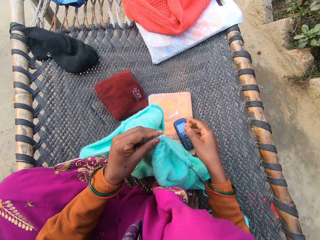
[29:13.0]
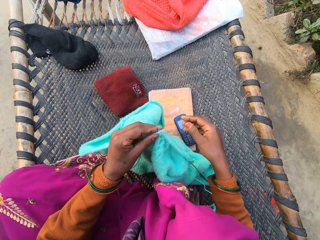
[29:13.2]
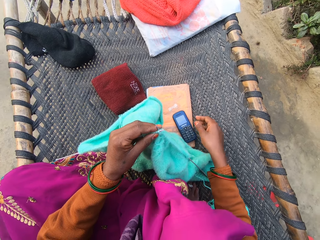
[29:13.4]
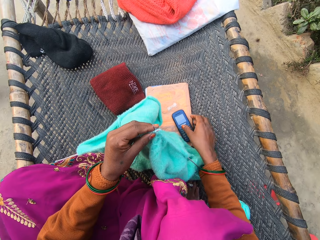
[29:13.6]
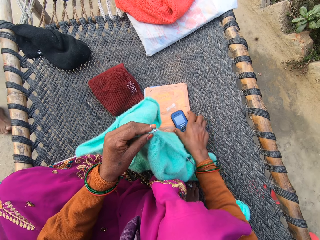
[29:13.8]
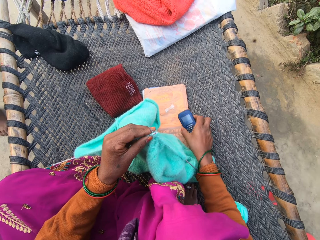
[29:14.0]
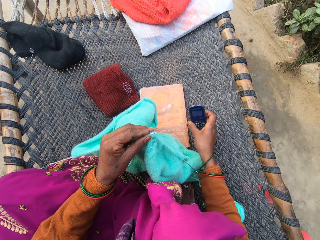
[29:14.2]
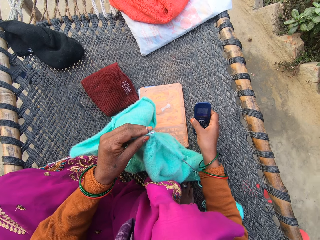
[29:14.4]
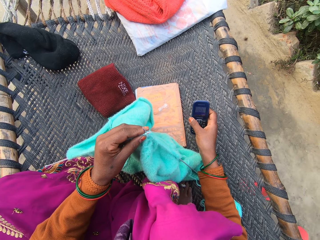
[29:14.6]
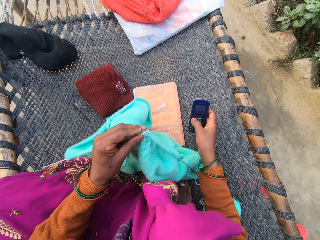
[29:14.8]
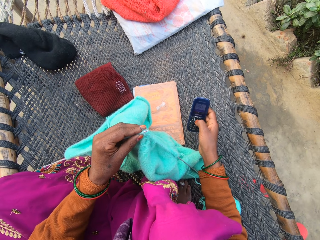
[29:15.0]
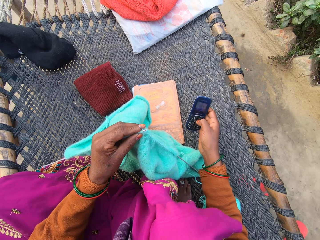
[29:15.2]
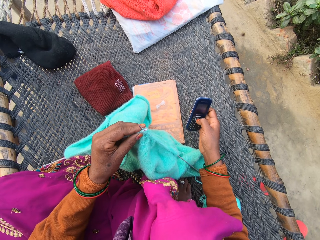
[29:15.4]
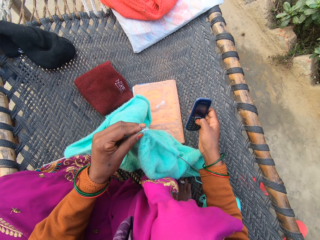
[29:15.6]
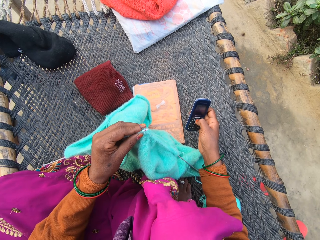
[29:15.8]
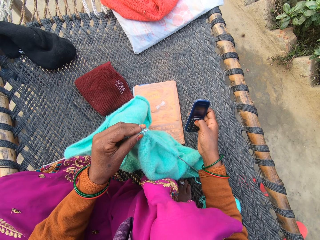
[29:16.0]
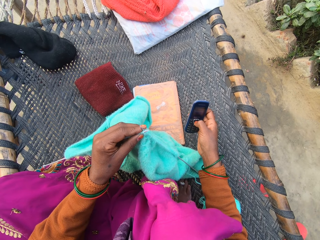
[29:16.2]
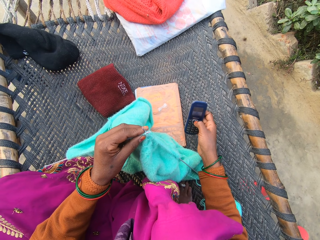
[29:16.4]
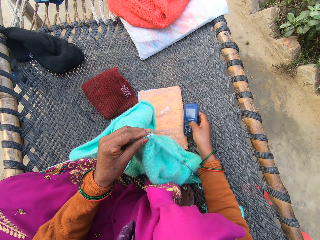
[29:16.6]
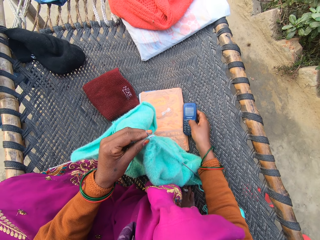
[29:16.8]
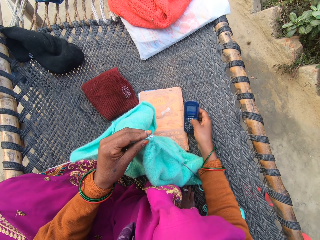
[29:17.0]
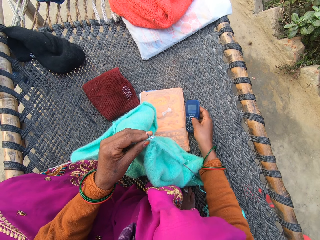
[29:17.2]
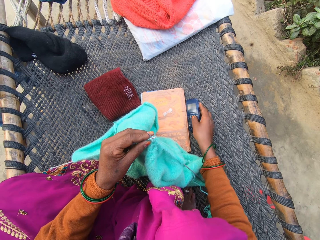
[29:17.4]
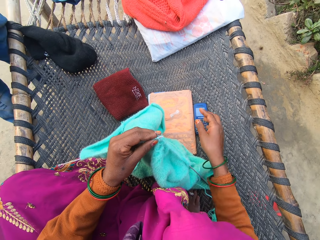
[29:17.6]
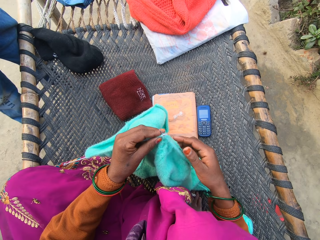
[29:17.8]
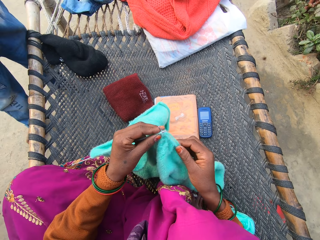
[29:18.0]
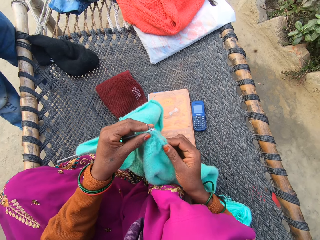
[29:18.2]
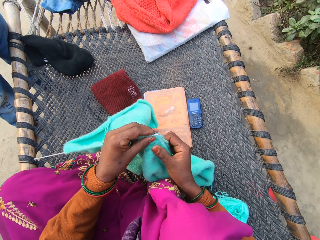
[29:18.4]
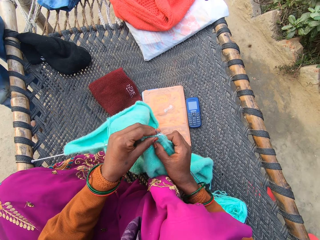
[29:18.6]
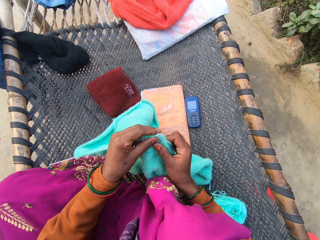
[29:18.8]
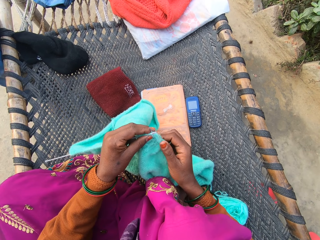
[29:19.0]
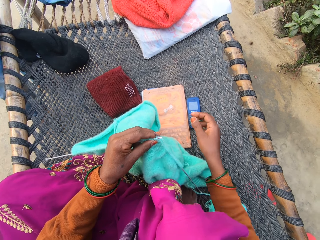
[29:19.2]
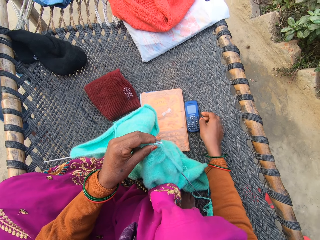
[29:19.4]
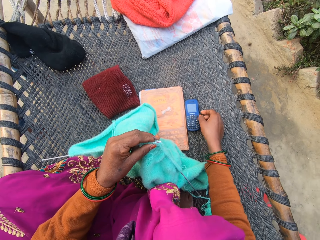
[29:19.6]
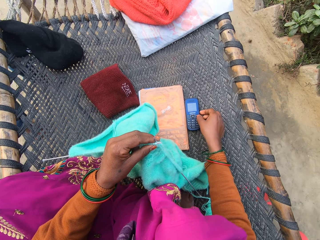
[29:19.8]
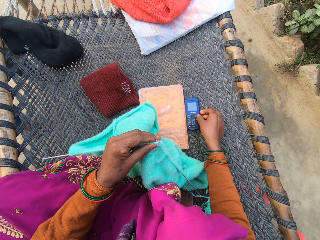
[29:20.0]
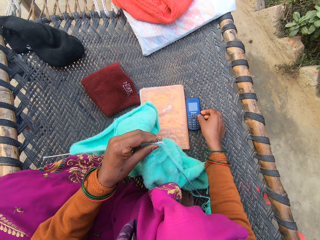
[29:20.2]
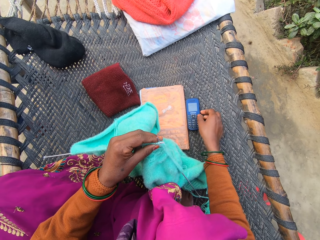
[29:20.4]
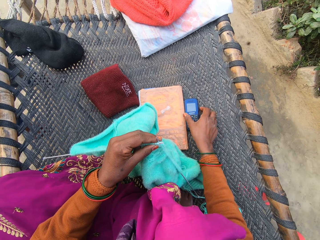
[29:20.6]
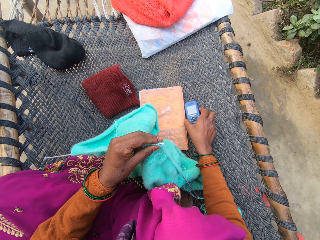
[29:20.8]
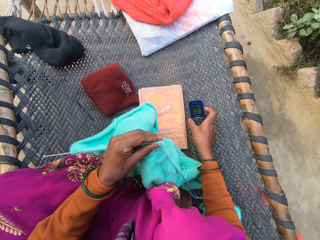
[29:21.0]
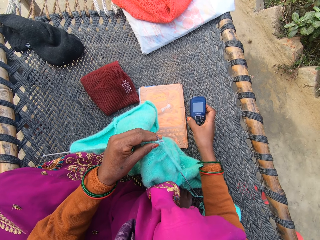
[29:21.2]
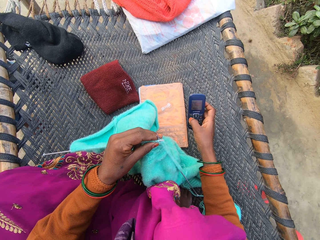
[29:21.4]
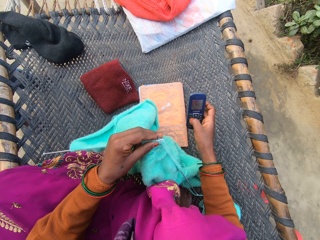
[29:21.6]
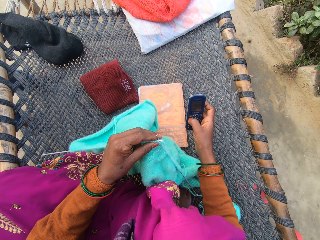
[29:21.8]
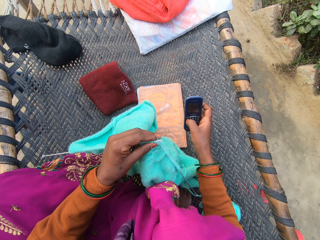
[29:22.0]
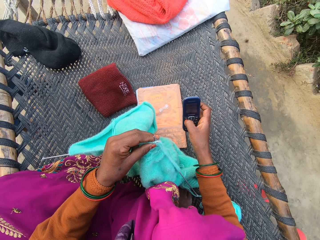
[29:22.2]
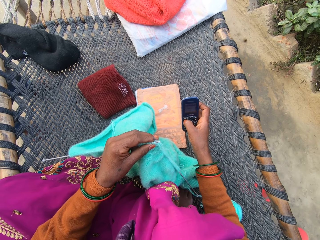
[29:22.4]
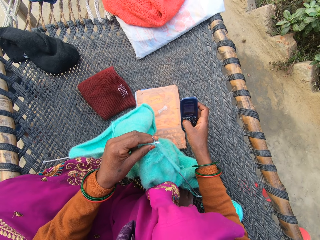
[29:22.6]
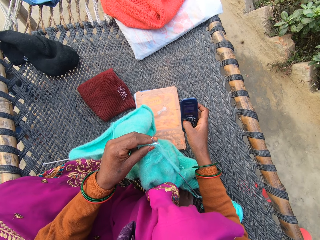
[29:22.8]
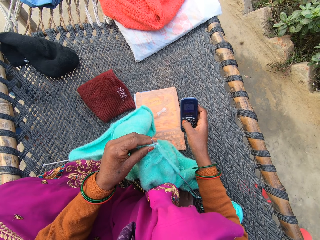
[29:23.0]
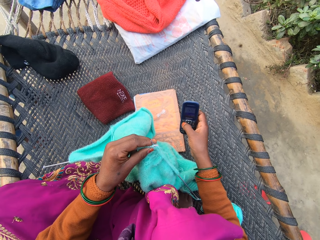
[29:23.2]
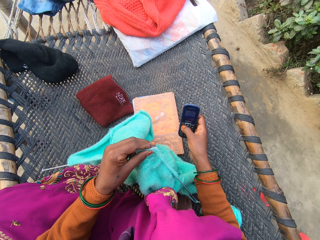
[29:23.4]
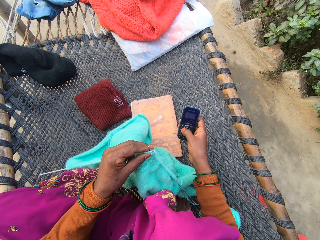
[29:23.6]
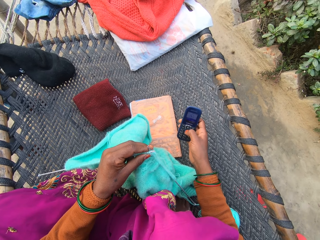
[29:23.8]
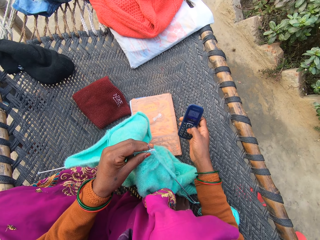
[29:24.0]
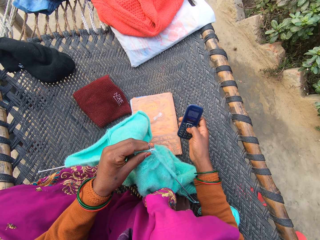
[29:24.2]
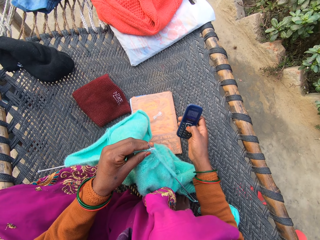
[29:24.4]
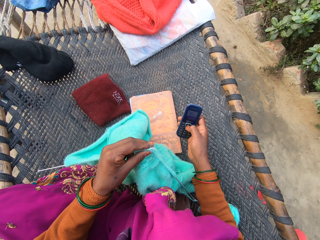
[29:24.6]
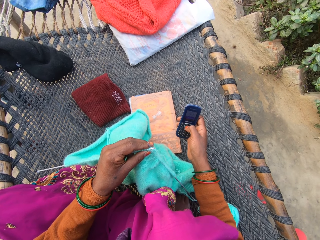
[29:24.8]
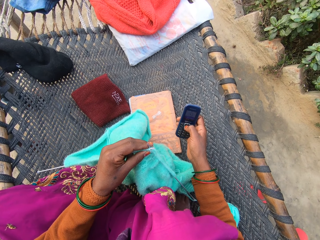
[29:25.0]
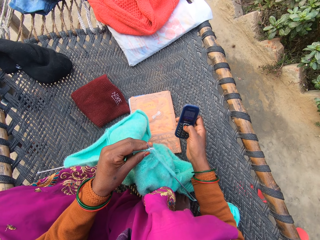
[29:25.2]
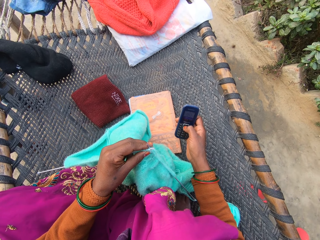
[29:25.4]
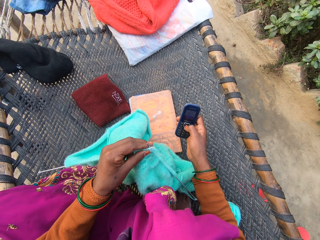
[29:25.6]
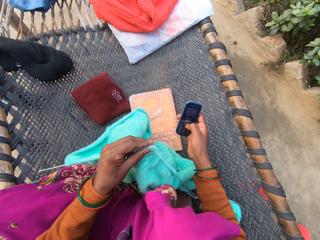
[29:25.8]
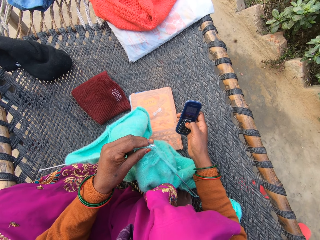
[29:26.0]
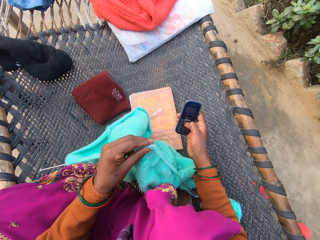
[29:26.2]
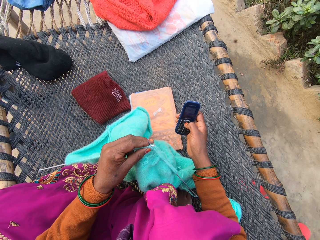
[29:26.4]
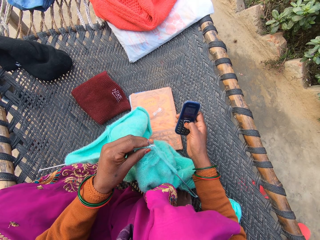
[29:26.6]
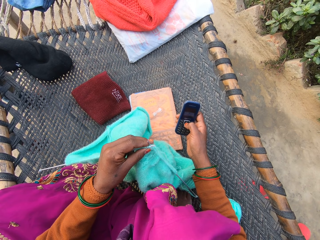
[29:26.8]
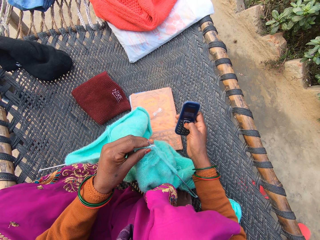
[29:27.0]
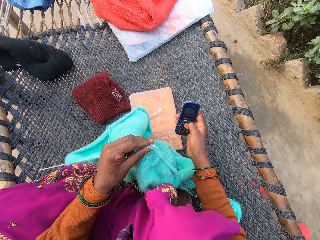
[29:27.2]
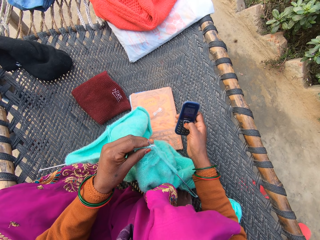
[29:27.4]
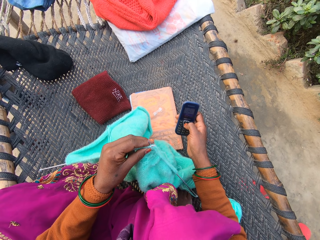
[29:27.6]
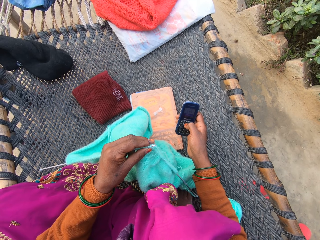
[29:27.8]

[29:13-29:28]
The camera wearer puts a phone on a mat. She picks up the phone with her right hand from the rattan mat. She presses the buttons on the phone with her right hand on the rattan mat. She drops the phone on the rattan mat with her right hand. She touches a needle. A child converses with the camera wearer. The camera wearer presses the buttons on the phone with her right hand on the rattan mat. She picks up the phone with her right hand from the rattan mat. She presses the buttons on the phone with her right hand on the rattan mat. She presses the phone.

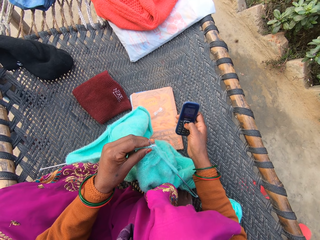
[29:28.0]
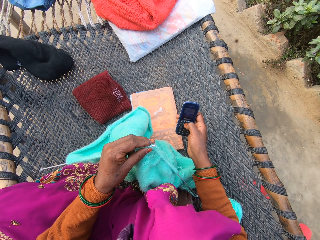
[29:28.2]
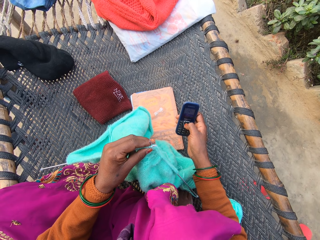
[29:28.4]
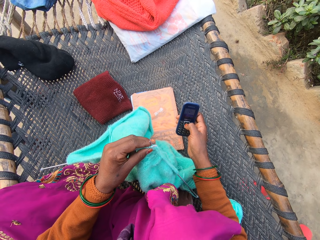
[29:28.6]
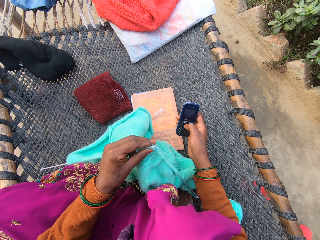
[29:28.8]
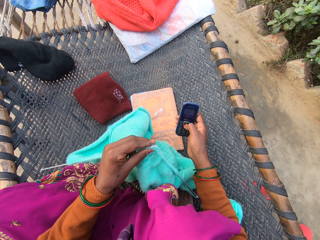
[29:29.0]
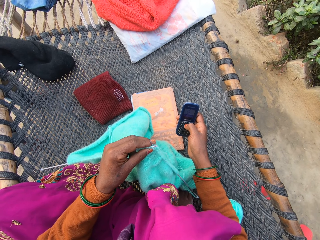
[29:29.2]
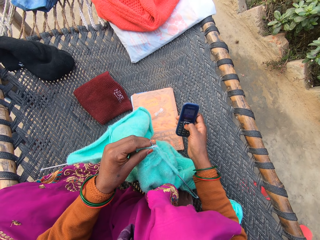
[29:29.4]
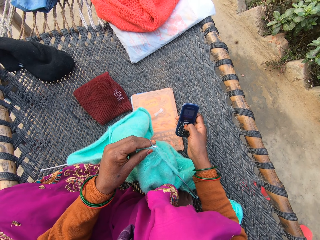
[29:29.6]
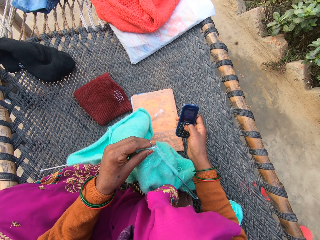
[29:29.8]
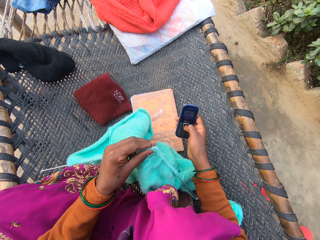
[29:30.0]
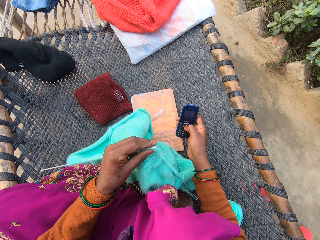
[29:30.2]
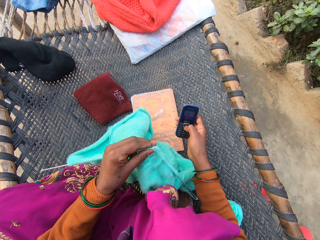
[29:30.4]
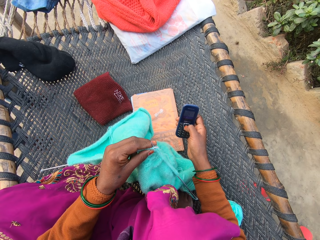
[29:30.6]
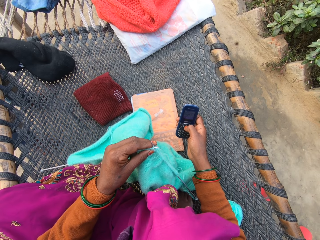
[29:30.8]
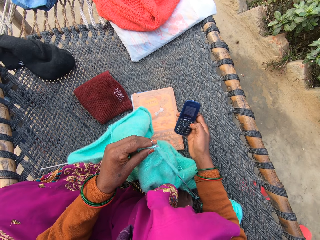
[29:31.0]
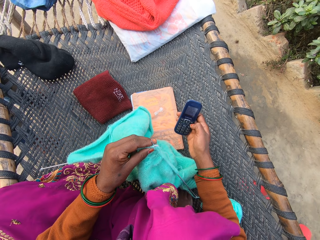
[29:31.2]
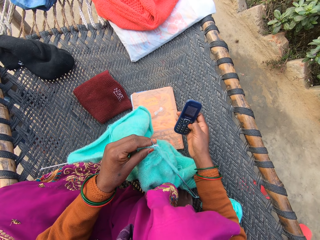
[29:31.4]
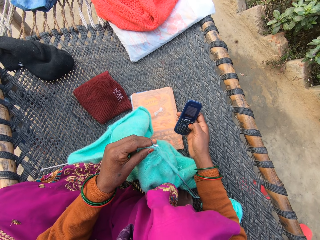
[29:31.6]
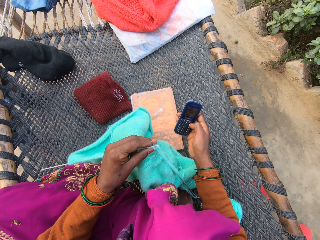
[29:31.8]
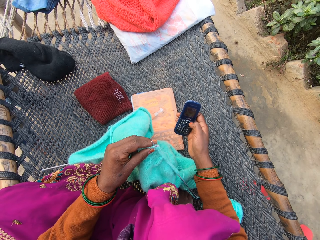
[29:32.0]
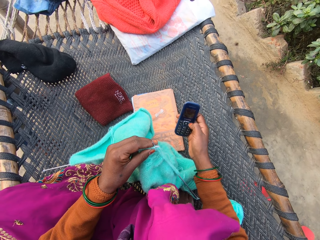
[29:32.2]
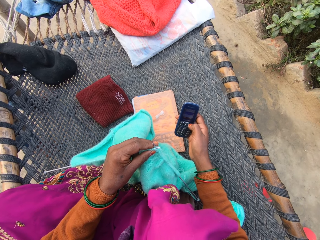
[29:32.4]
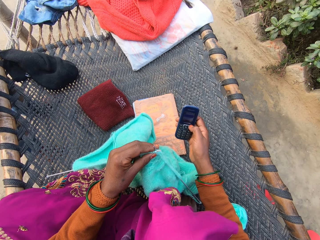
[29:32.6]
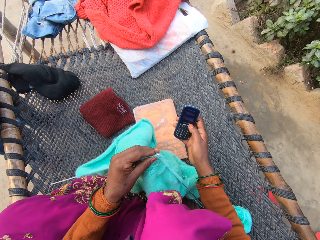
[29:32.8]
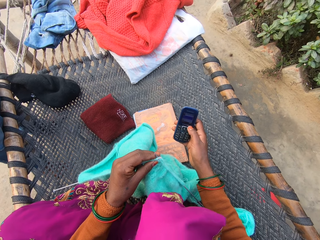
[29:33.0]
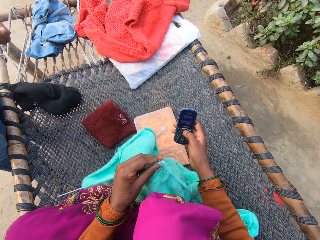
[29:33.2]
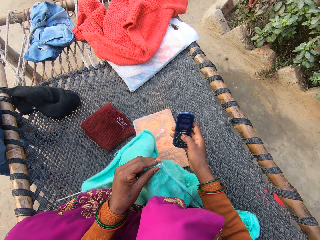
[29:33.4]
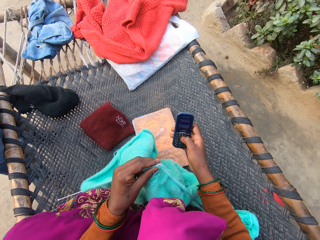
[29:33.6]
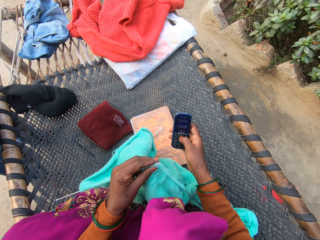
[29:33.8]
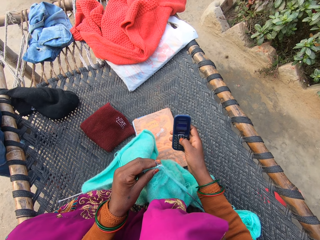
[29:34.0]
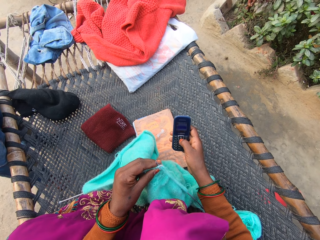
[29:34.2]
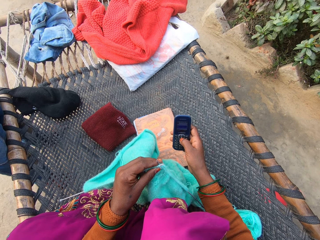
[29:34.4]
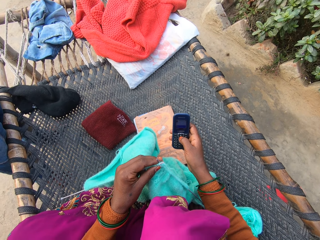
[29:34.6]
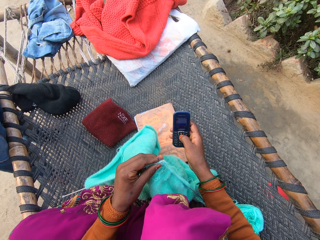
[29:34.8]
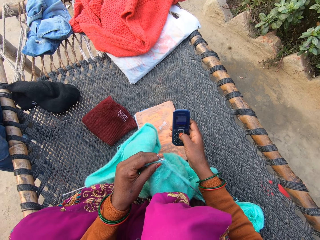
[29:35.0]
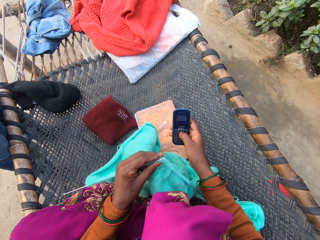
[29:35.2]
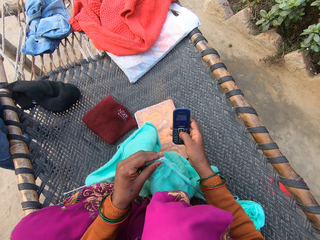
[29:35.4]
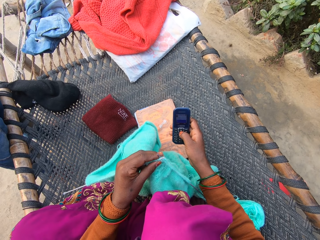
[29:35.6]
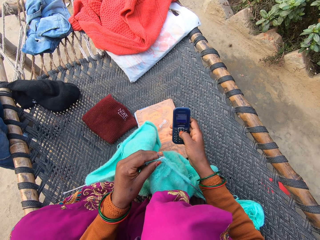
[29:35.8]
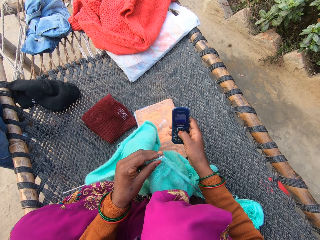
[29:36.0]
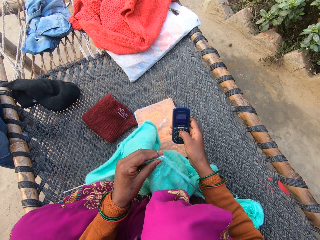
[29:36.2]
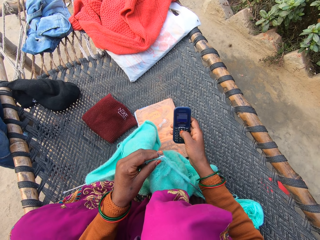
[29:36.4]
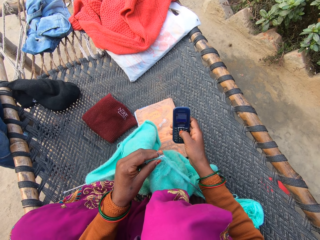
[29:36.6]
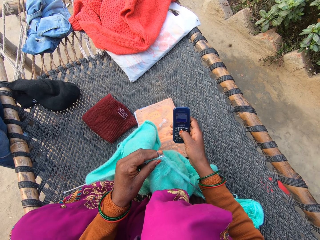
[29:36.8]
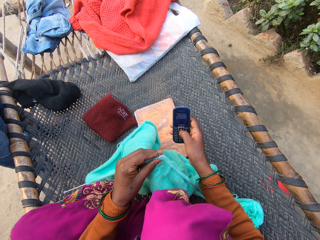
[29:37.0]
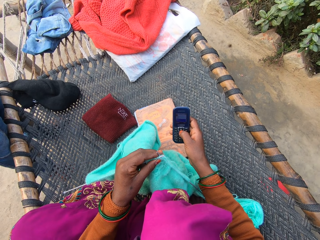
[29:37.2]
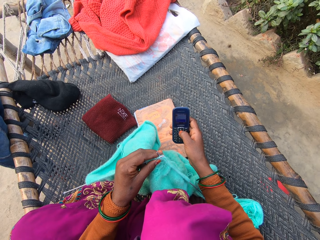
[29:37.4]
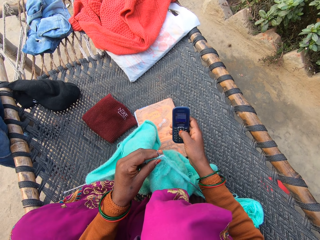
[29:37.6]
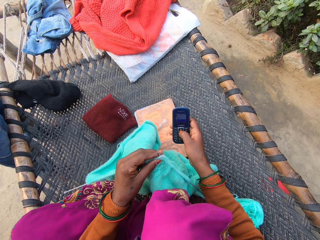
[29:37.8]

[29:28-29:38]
The camera wearer presses a phone. They press the phone again.
